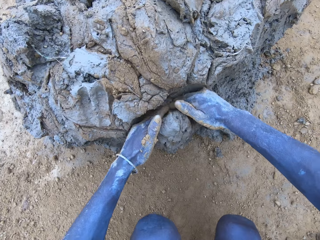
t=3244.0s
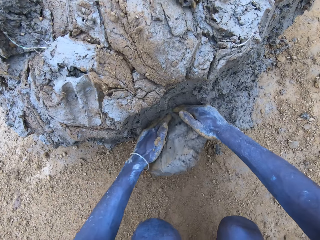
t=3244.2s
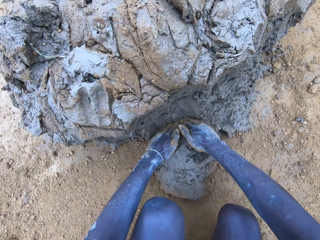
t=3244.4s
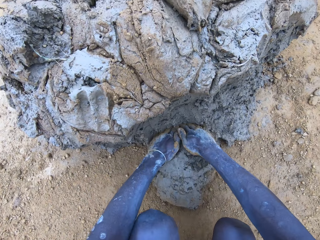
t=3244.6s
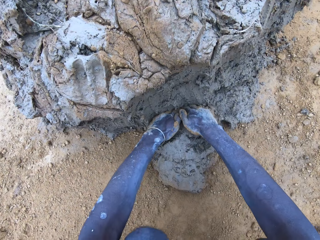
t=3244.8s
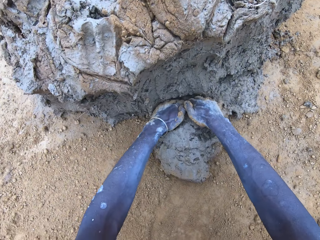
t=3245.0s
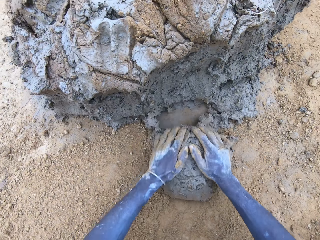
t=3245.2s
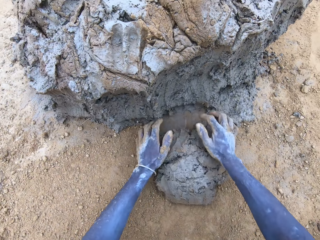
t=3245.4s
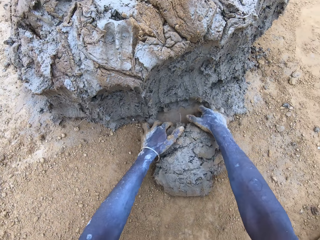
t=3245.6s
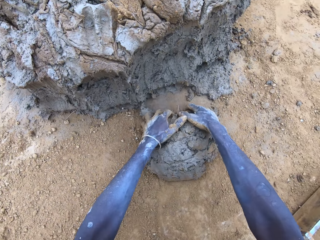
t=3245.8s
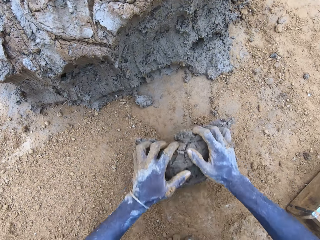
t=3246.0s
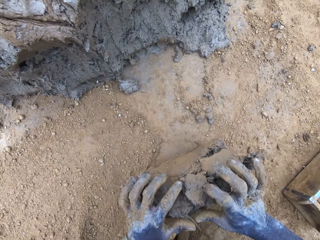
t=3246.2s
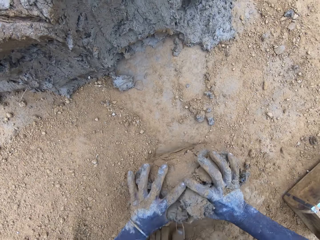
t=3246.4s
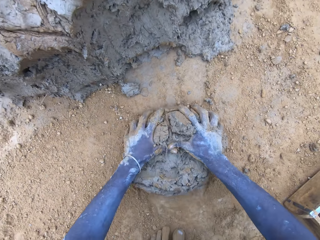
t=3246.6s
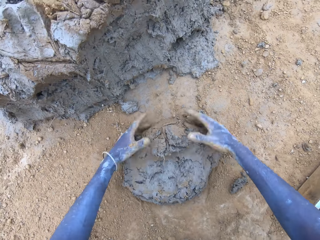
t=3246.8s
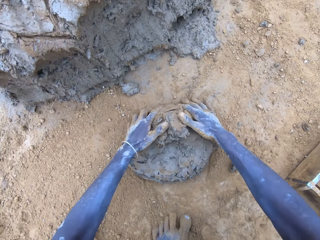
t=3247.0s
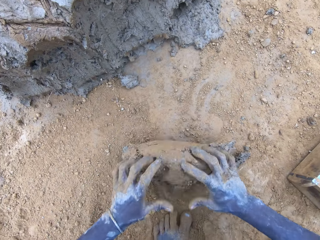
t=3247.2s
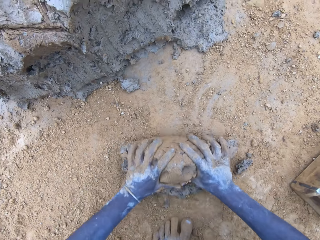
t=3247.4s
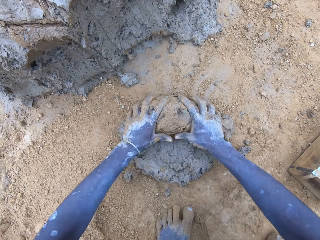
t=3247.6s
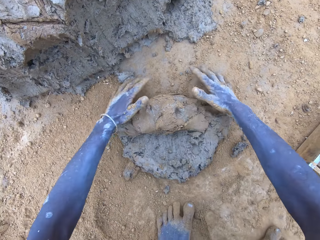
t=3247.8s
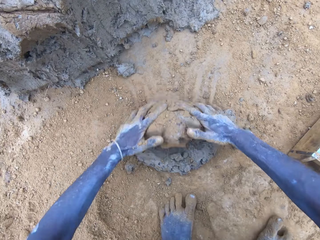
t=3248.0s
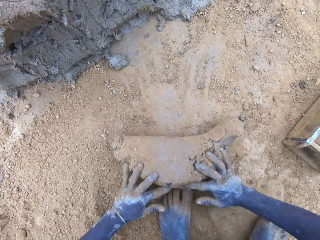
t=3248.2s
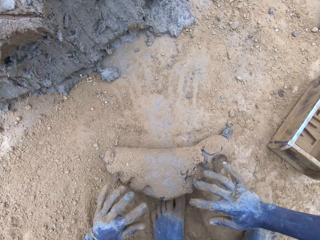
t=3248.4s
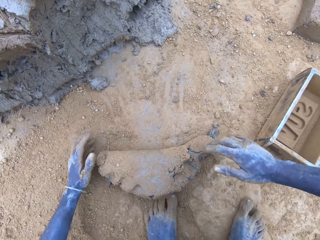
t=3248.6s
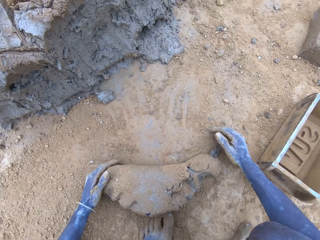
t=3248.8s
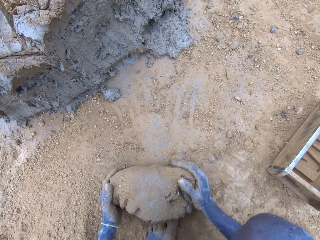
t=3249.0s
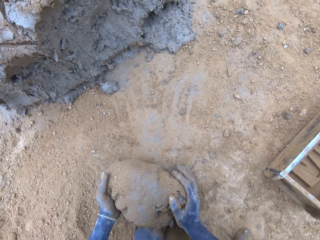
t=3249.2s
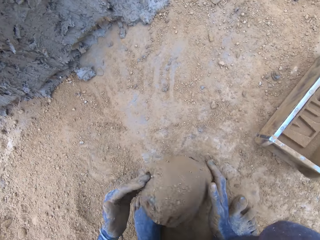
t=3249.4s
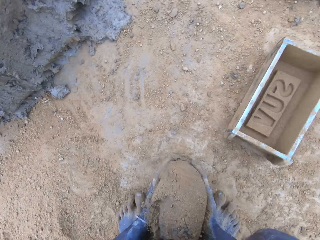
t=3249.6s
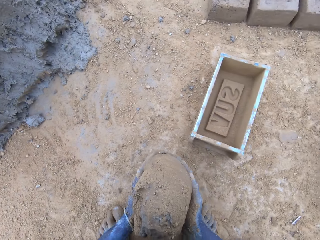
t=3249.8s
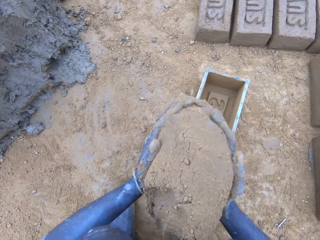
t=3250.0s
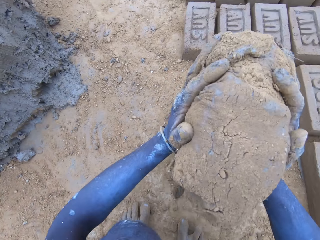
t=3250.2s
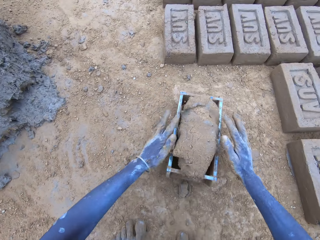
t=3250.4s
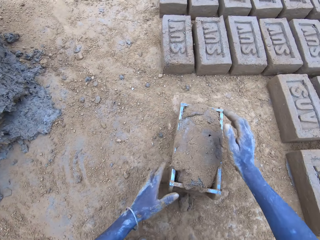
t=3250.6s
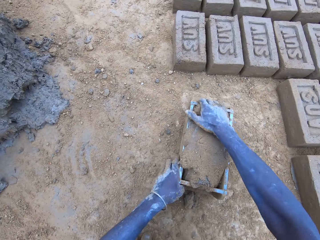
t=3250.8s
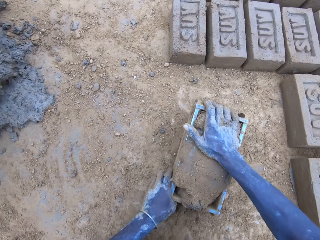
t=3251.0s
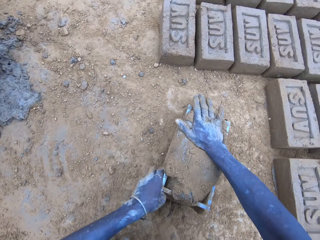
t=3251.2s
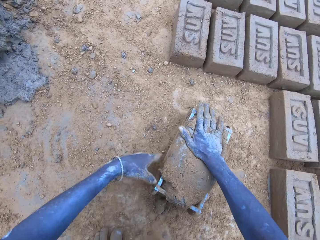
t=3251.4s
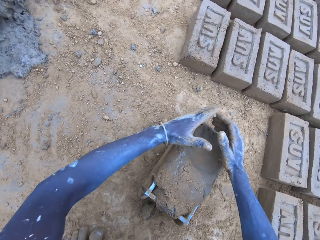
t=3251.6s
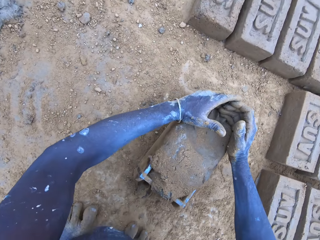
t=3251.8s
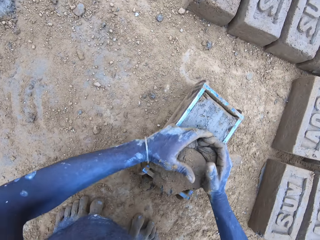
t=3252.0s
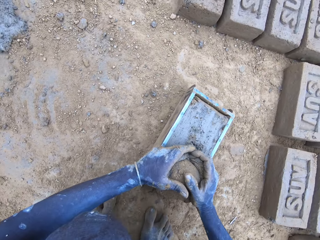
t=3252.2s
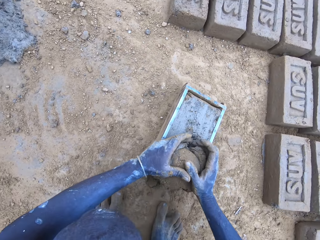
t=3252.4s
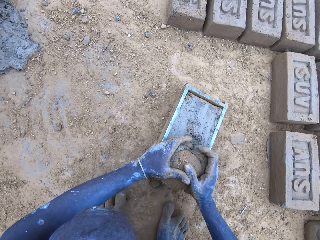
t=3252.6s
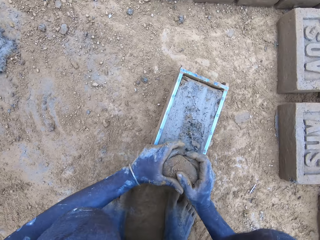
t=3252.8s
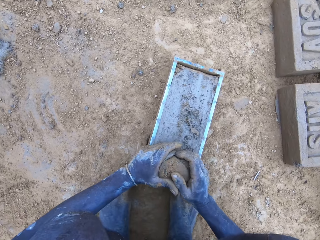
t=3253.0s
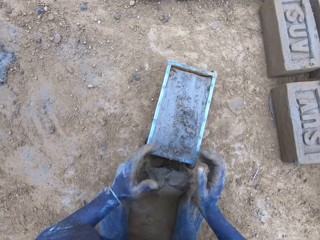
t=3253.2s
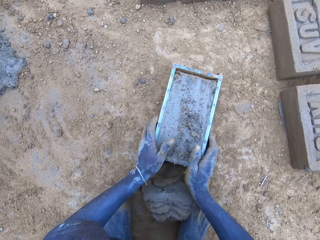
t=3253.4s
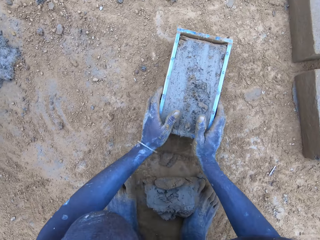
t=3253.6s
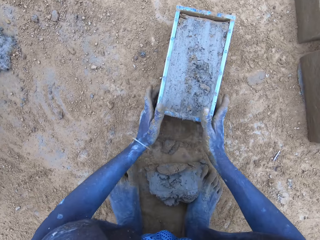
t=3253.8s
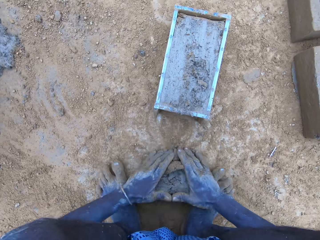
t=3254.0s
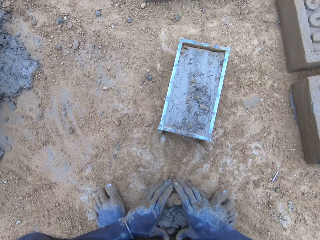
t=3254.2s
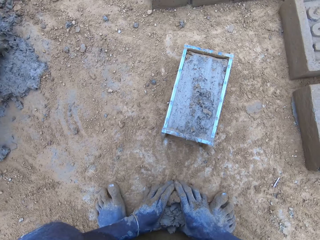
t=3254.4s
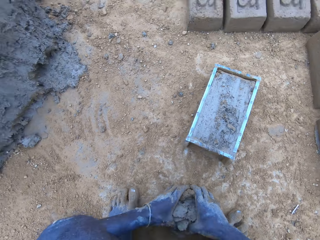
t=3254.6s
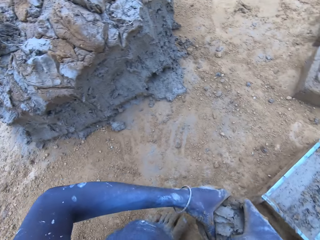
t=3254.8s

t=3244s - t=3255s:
The camera wearer scoops clay or mud using hands. They roll the clay on the ground. They put the mud in the brickmould. They scoop the excess mud on the brickmould.

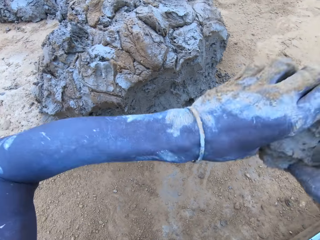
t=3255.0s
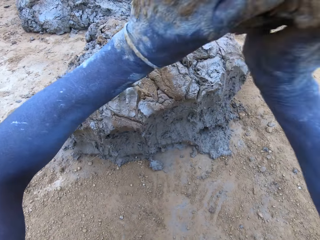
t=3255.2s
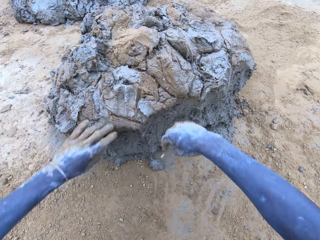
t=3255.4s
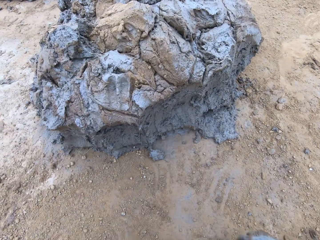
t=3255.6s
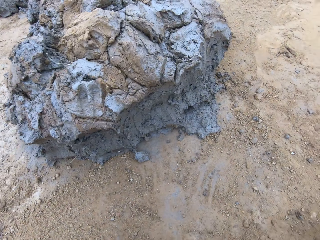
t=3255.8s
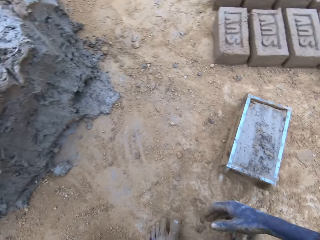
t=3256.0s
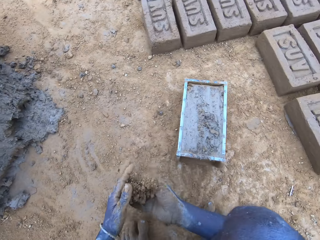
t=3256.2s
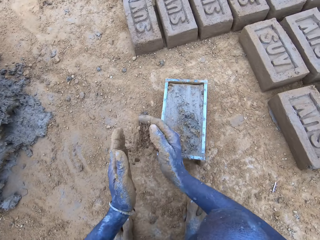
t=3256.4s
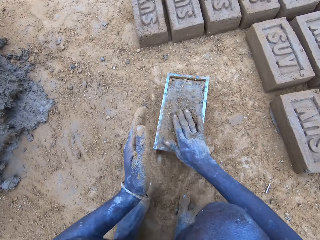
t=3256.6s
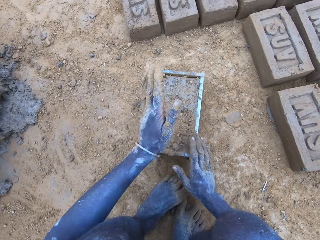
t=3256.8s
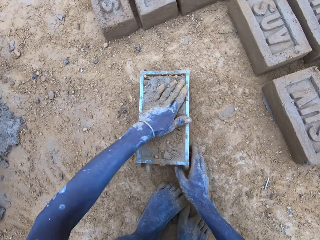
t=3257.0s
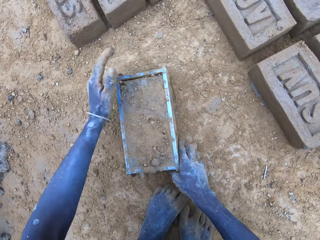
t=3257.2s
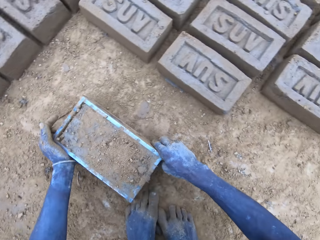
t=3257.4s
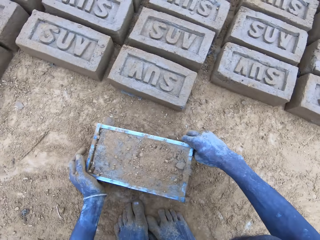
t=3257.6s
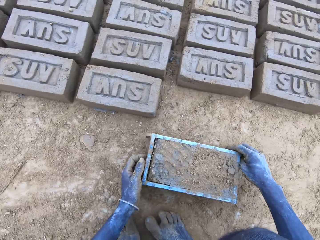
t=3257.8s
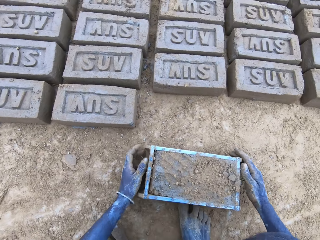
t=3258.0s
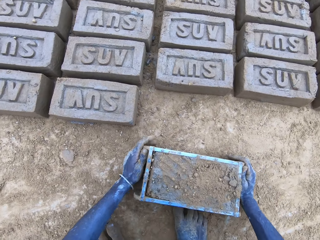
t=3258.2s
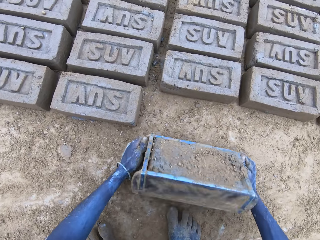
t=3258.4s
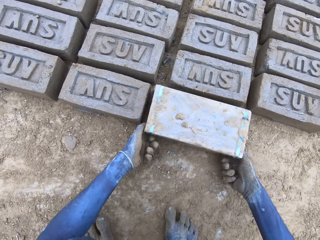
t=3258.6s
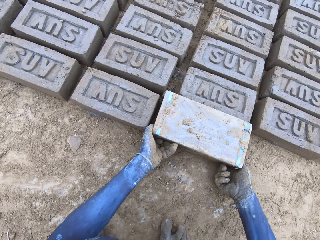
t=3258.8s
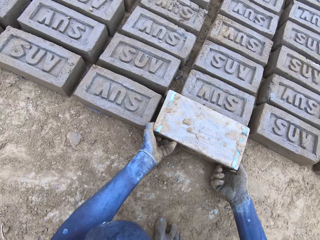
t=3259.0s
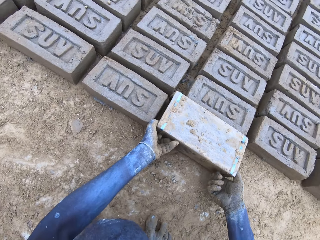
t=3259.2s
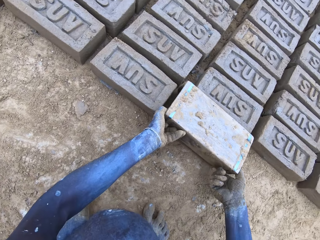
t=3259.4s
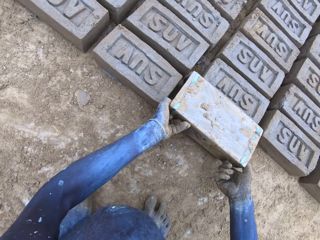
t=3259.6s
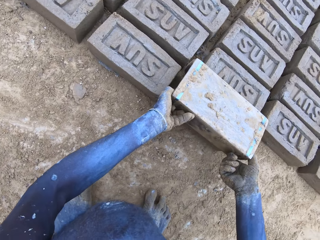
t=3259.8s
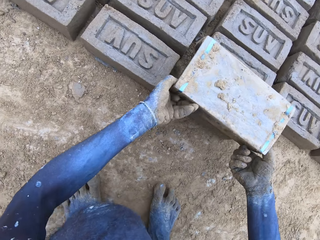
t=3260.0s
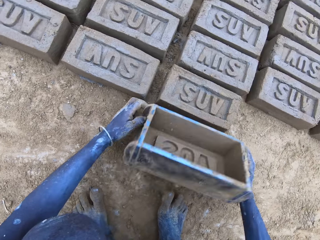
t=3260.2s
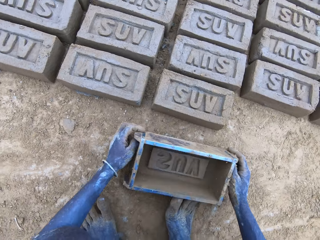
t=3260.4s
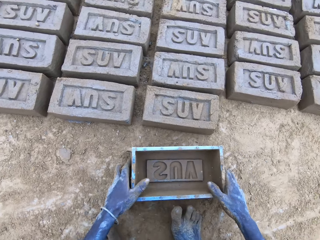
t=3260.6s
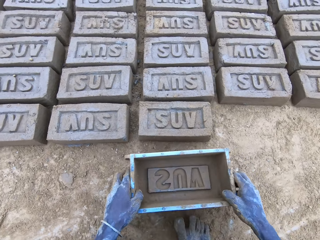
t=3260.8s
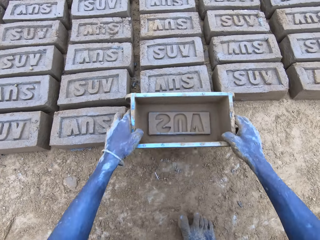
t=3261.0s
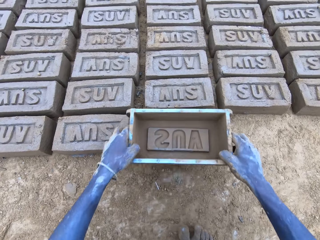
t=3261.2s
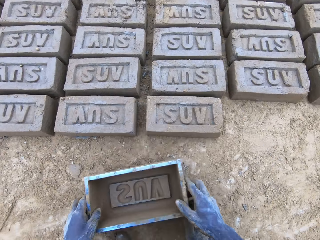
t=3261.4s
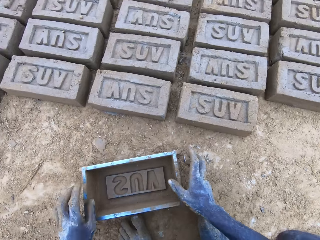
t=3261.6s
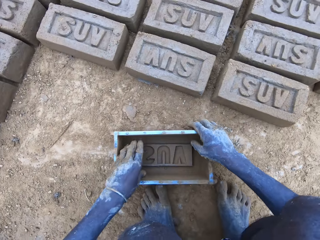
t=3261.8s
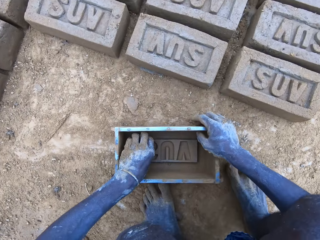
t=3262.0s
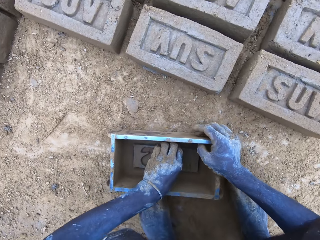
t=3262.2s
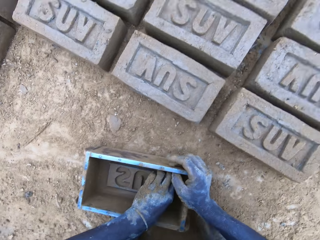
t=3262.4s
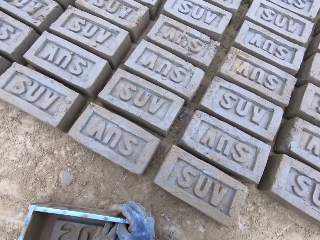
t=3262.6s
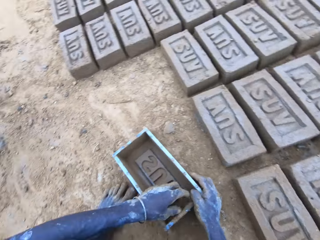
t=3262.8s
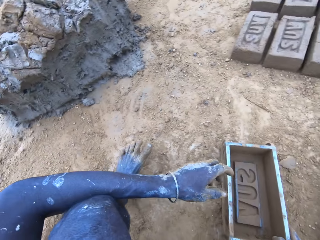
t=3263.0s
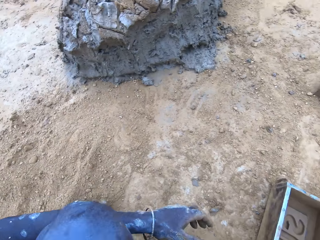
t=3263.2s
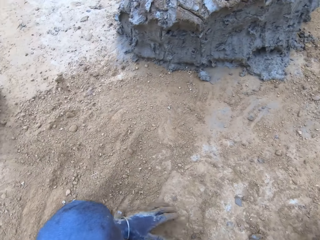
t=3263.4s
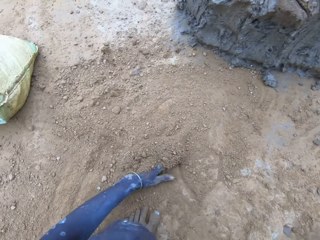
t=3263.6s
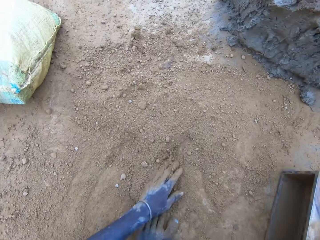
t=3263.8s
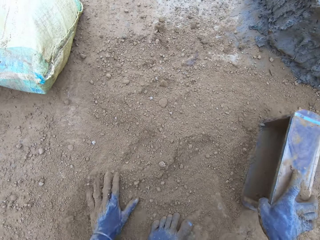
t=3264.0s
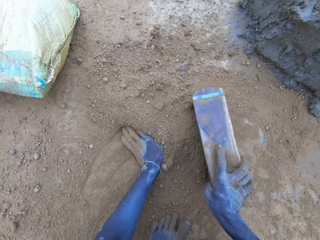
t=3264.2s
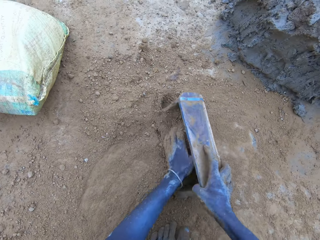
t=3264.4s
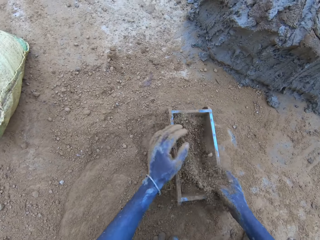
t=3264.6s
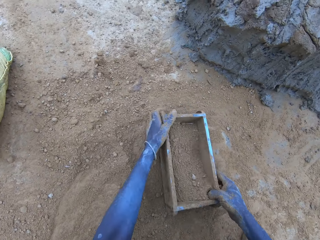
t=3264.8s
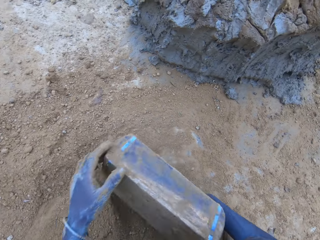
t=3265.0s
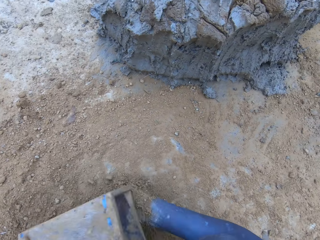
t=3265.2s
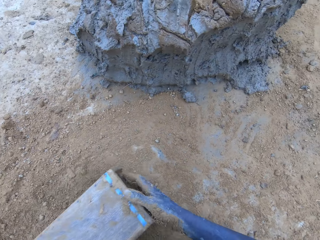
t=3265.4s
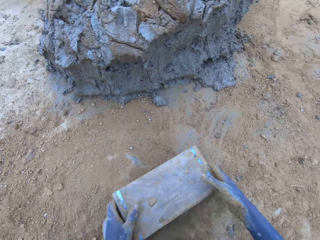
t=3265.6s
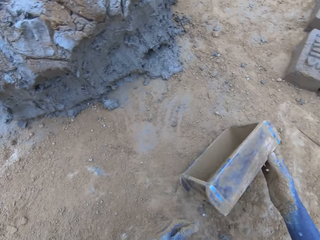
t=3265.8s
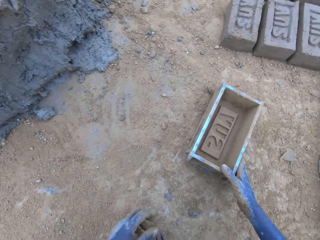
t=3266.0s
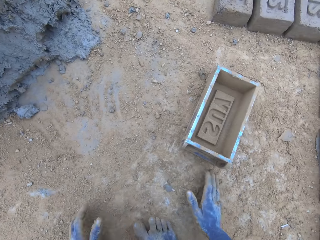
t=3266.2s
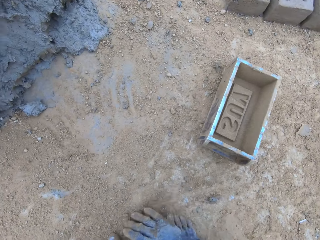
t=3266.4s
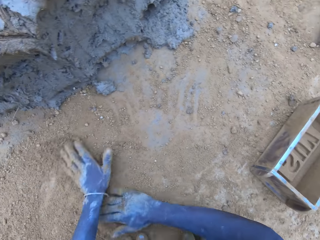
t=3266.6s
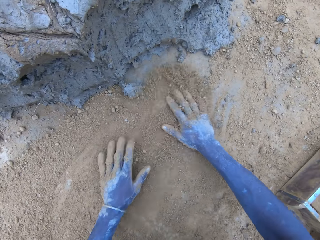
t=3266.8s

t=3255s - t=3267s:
The camera wearer throws the excess mud on the pile of mud. They lift the brickmould. They pour the mud in the brickmould on the ground. They put soil in the brickmould. They pour the soil from the brickmould on the ground.
